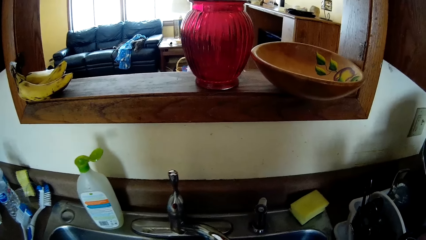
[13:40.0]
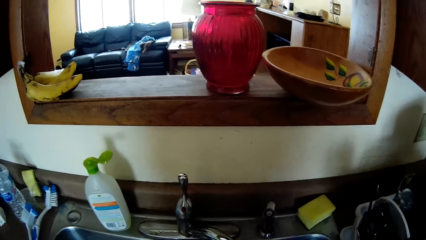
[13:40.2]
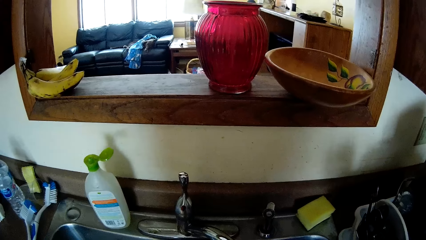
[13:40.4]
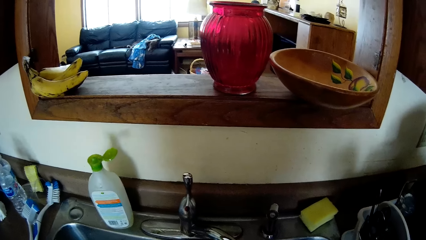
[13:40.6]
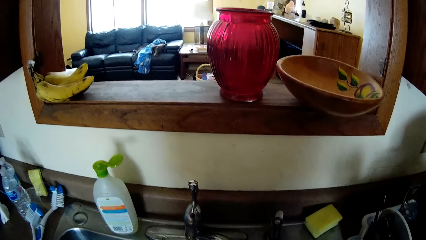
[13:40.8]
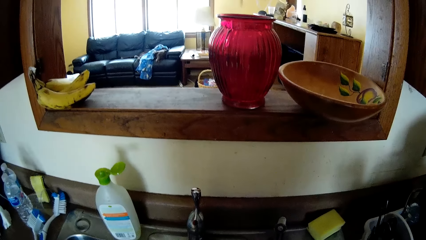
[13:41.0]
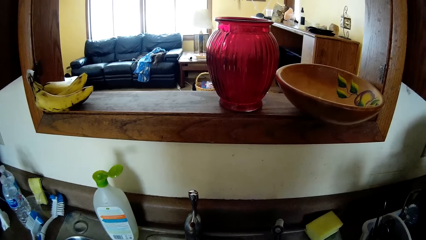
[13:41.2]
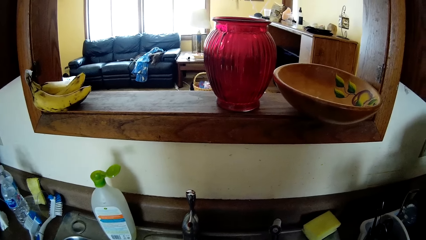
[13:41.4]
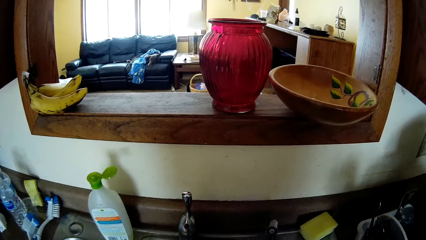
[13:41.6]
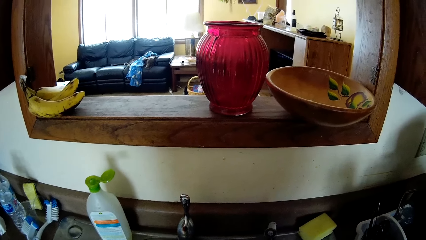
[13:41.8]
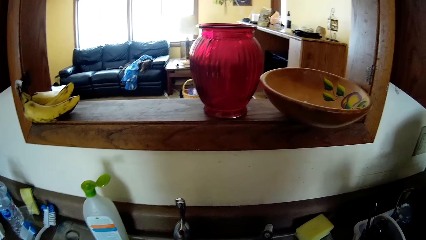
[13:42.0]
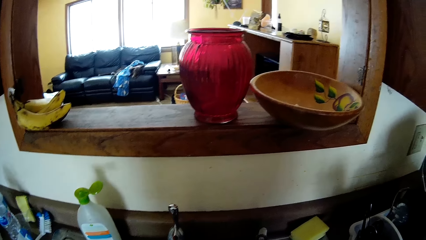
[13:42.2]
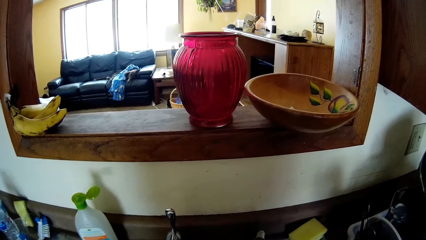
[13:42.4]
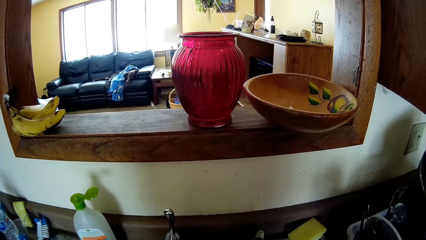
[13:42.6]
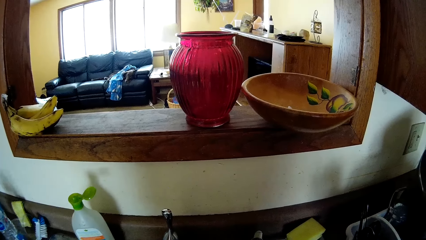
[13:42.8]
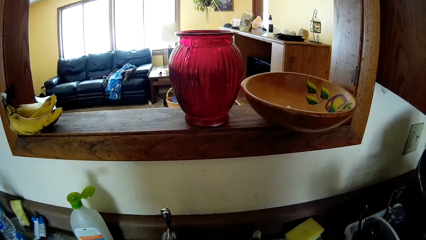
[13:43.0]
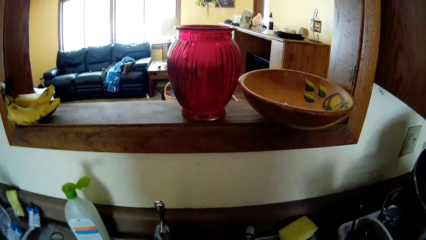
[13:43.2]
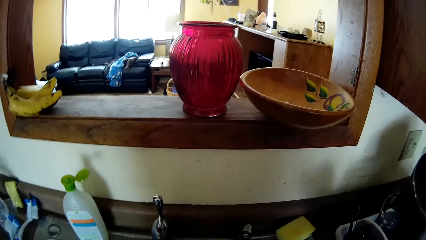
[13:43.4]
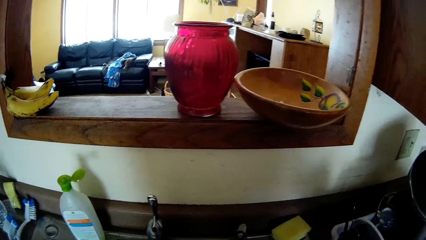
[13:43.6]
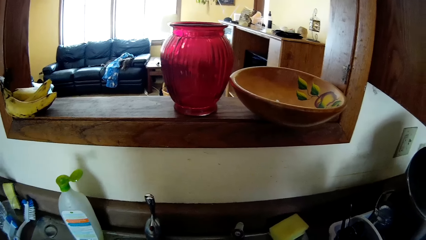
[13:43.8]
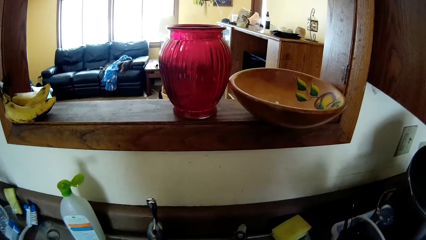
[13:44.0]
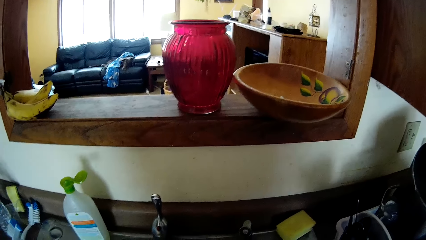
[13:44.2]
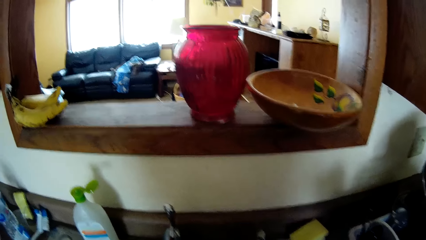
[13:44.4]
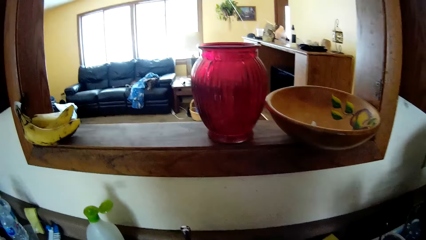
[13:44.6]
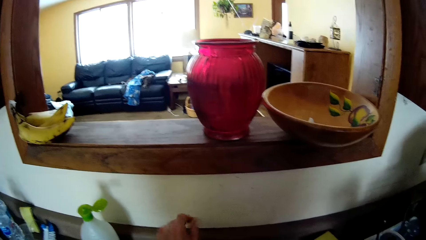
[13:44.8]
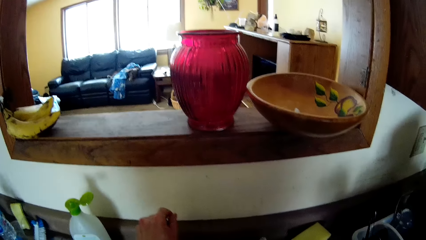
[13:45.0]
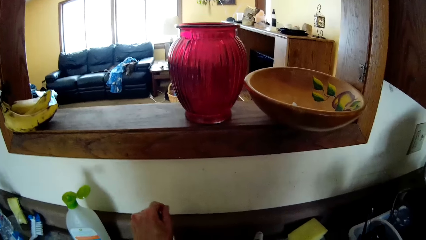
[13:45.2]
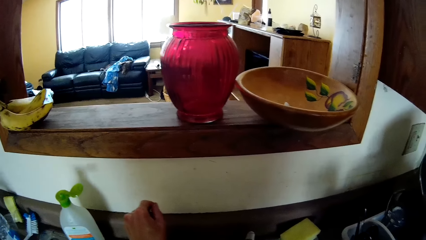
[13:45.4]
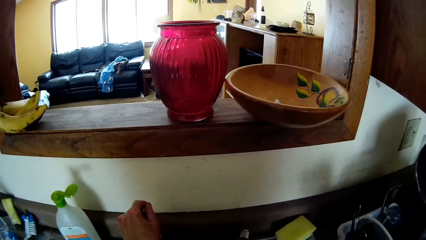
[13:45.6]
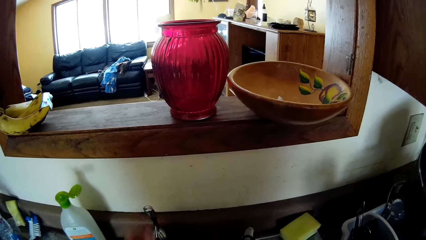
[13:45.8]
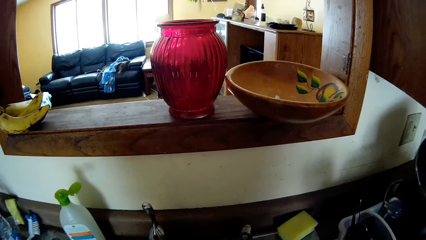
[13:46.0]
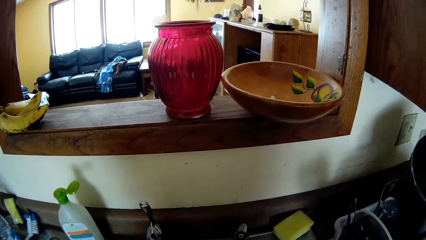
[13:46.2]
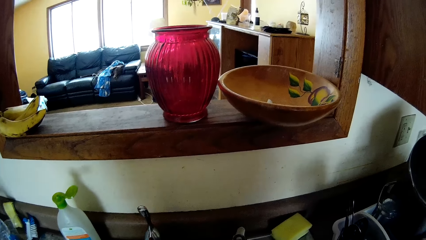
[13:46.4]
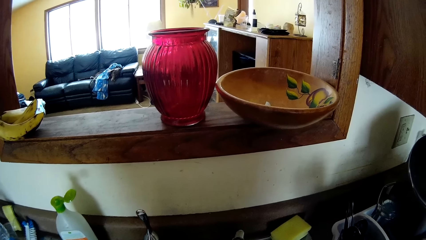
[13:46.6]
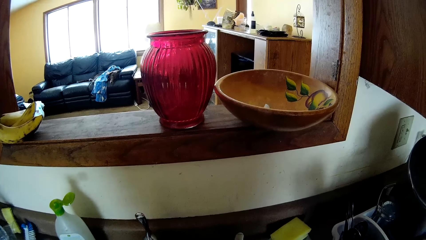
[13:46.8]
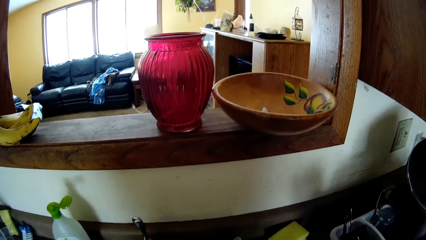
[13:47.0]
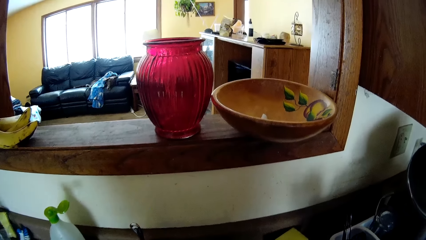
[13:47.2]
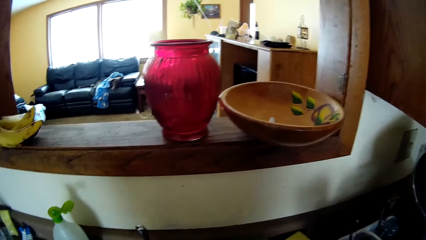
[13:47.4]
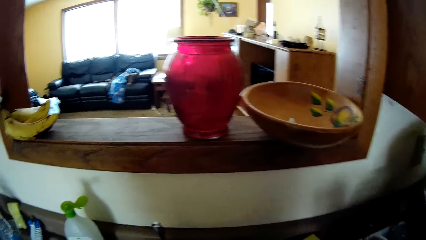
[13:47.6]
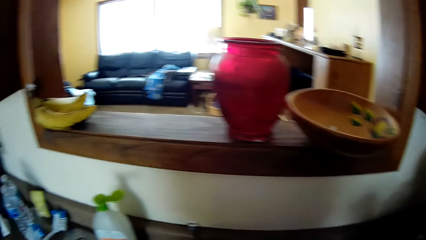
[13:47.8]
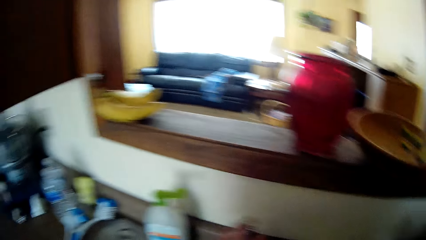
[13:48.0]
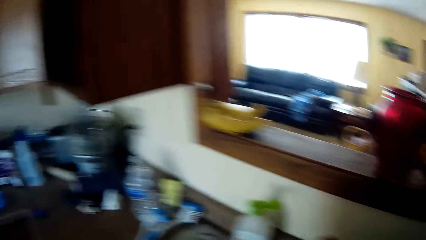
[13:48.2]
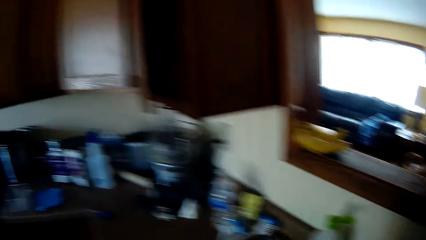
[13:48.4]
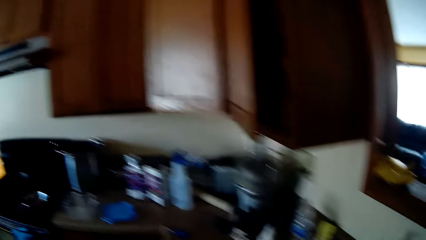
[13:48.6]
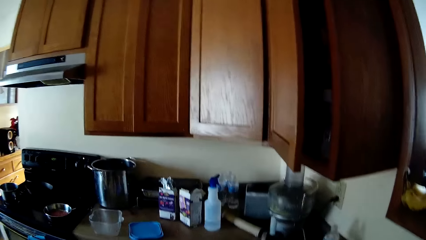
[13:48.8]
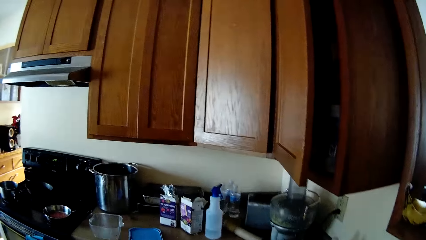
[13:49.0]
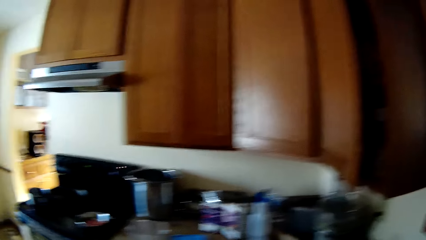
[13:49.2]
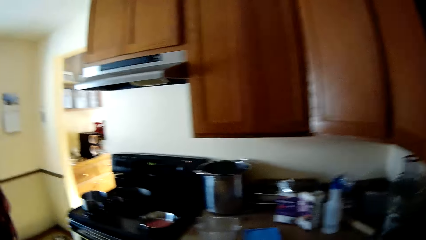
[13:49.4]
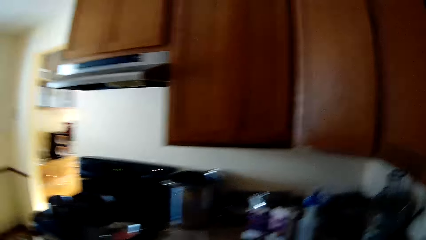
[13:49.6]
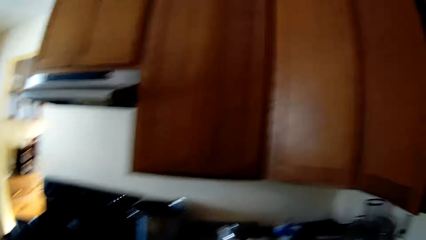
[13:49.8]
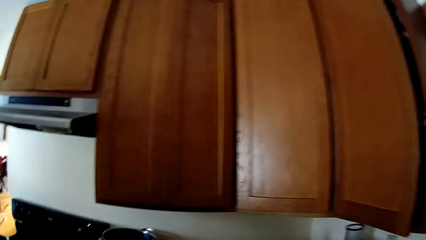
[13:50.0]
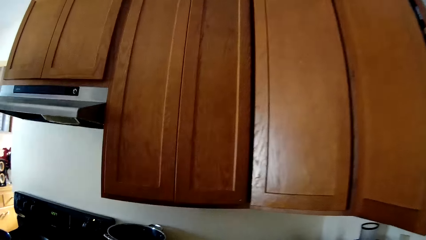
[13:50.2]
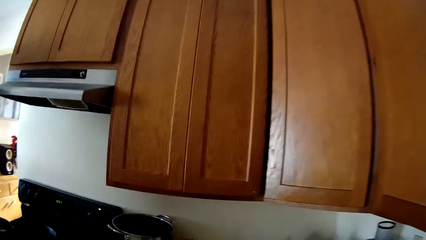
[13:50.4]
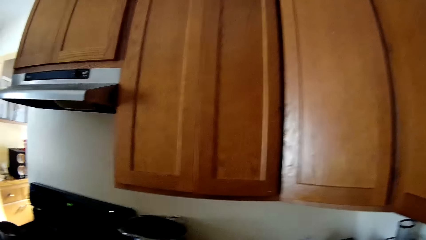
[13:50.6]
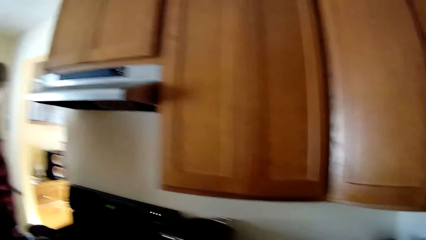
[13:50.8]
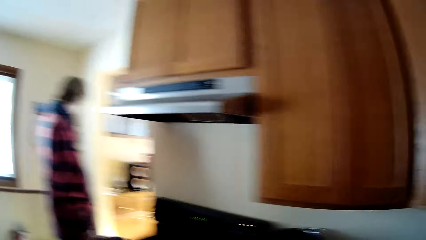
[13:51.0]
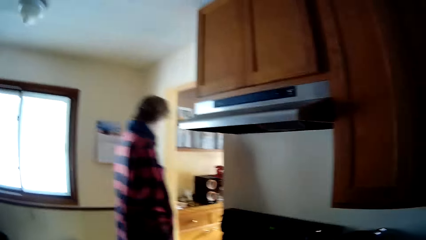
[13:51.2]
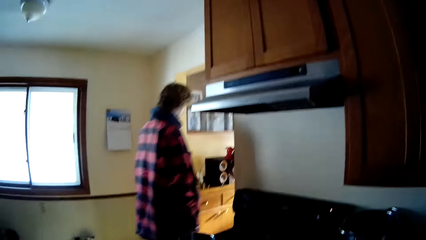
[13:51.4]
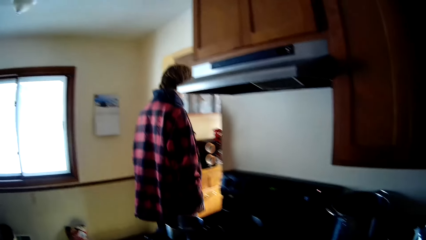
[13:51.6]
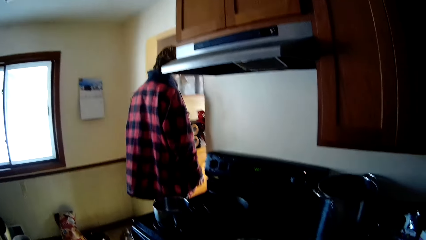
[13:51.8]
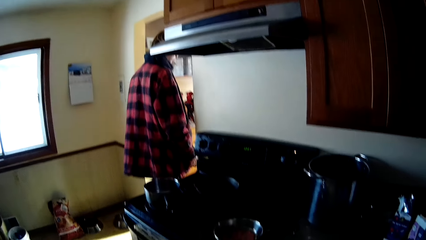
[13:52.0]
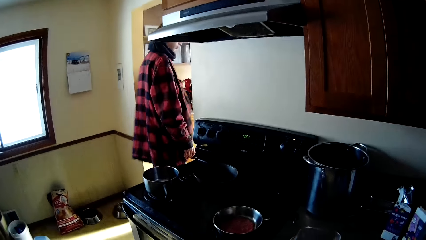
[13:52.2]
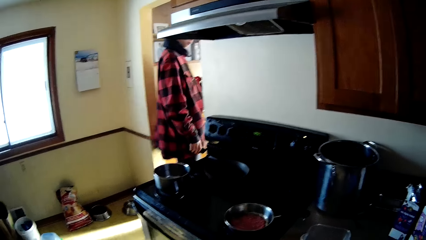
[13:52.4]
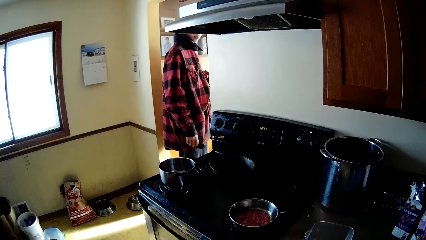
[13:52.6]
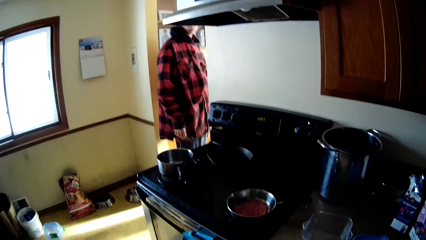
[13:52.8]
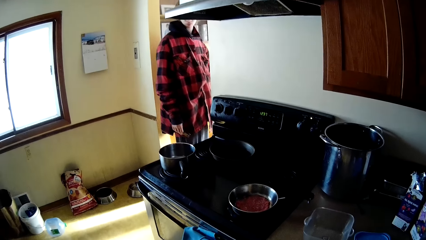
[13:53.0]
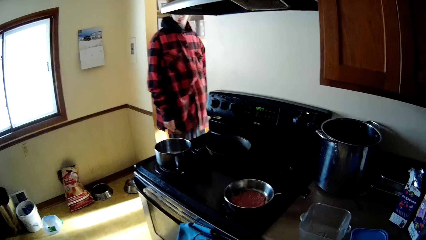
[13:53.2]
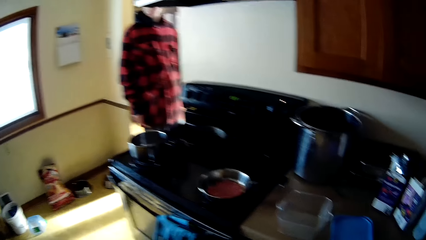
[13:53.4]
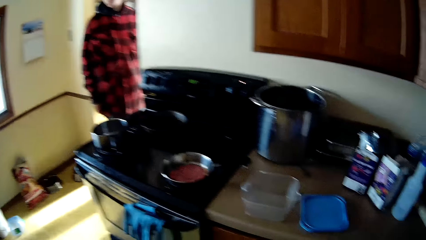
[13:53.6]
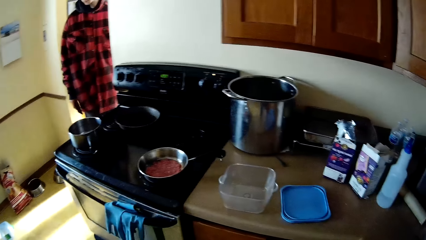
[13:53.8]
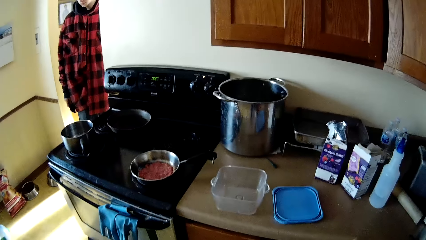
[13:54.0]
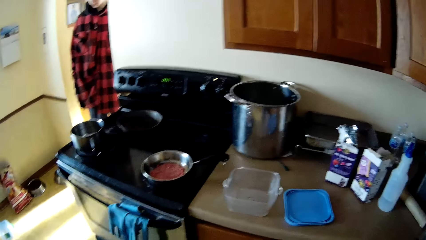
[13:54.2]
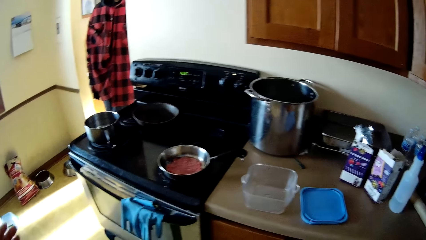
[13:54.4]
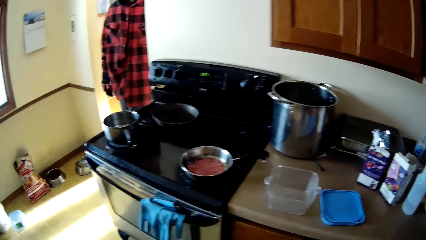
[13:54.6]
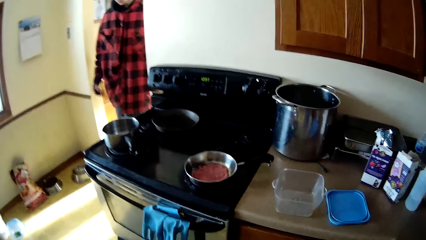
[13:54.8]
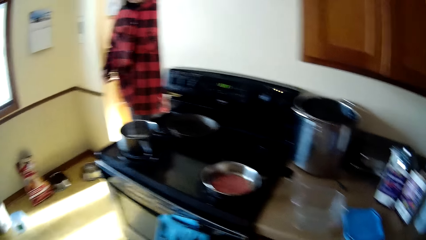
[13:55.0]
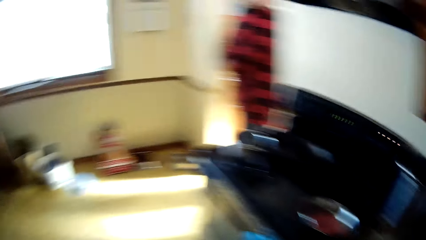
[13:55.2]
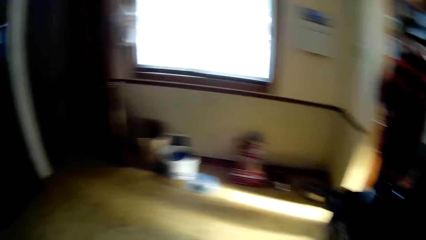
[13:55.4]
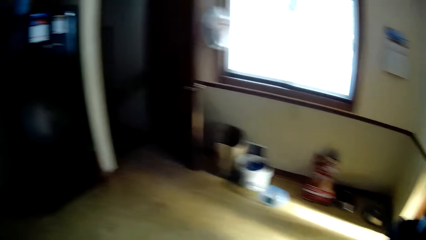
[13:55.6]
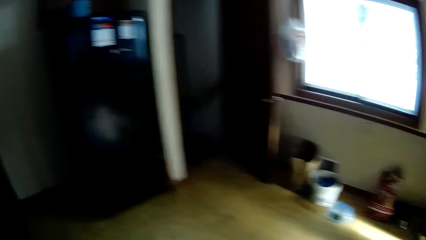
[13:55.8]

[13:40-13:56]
The camera wearer opens a faucet. They look around and move around. A man moves around and turns back.
